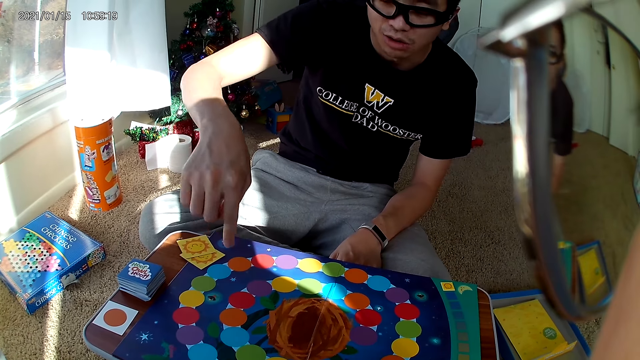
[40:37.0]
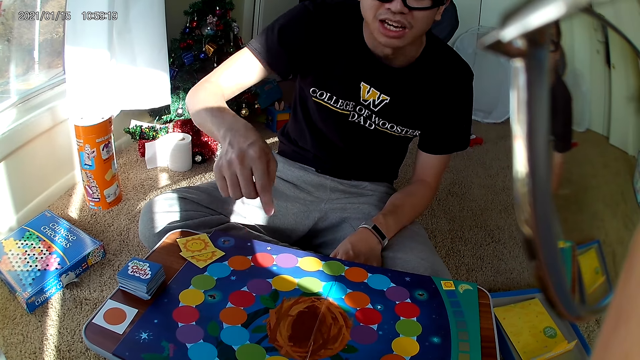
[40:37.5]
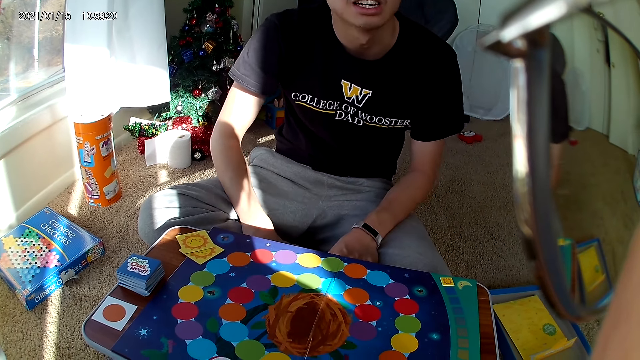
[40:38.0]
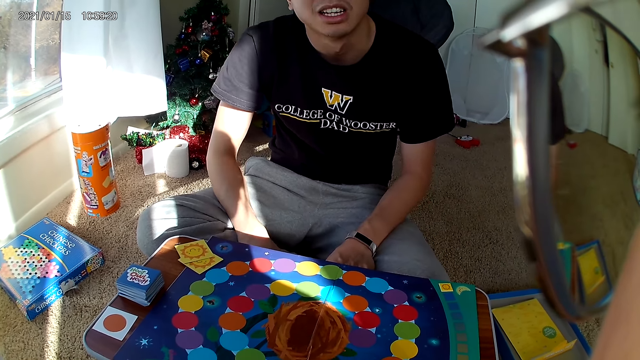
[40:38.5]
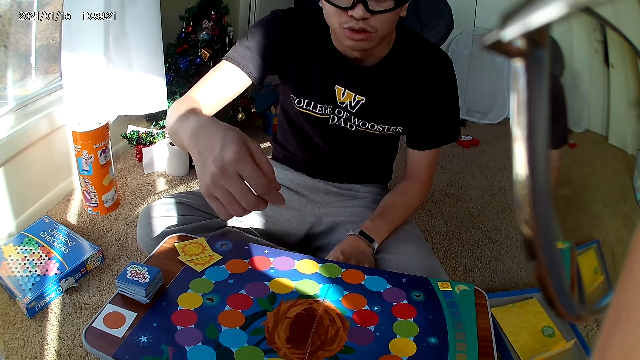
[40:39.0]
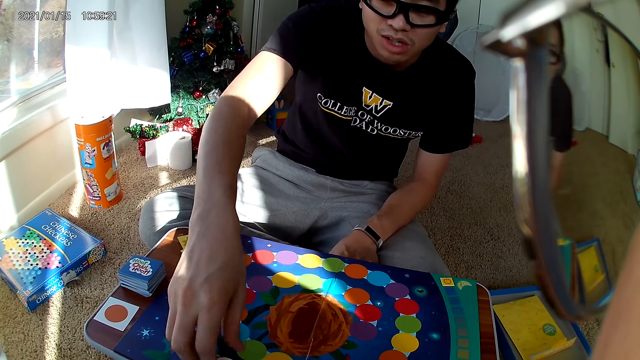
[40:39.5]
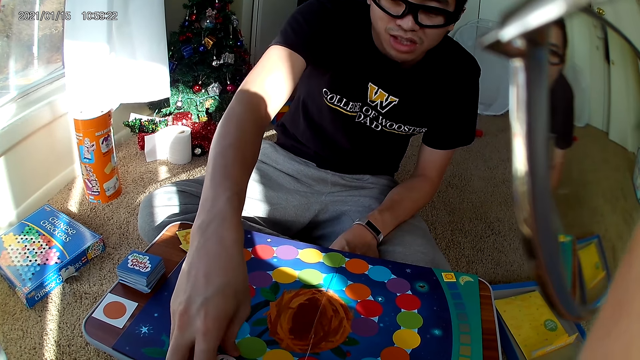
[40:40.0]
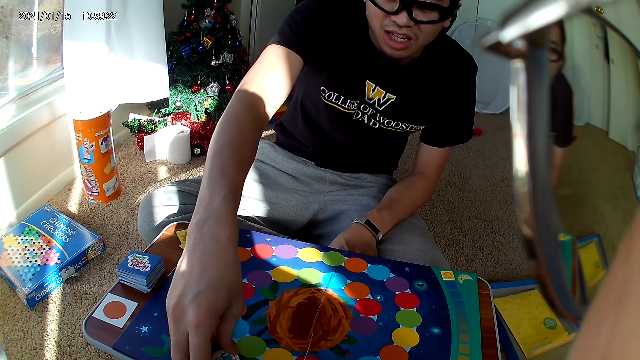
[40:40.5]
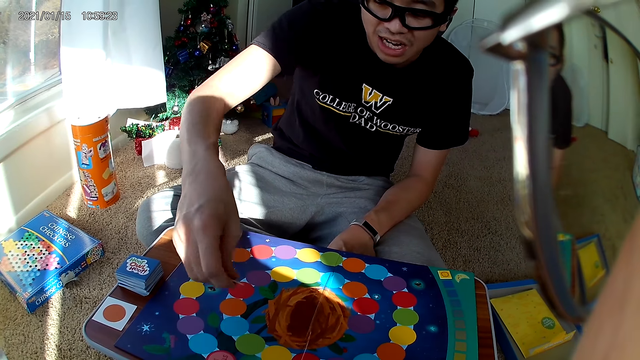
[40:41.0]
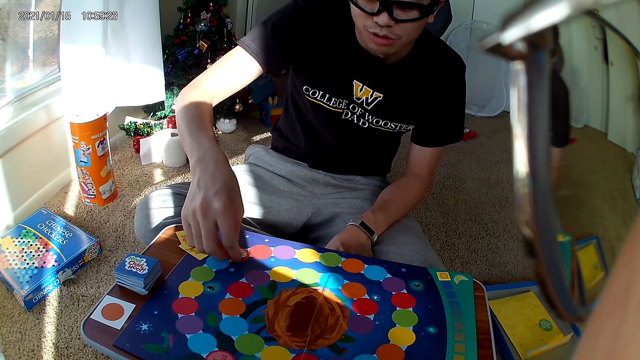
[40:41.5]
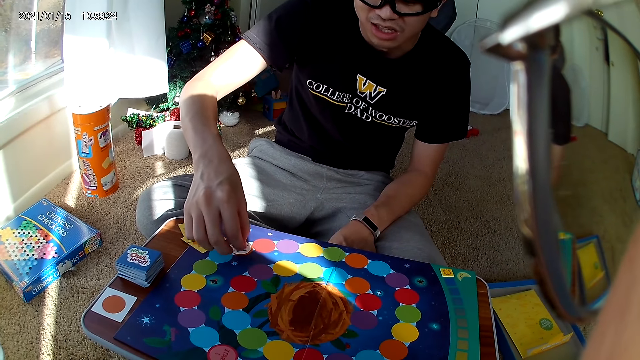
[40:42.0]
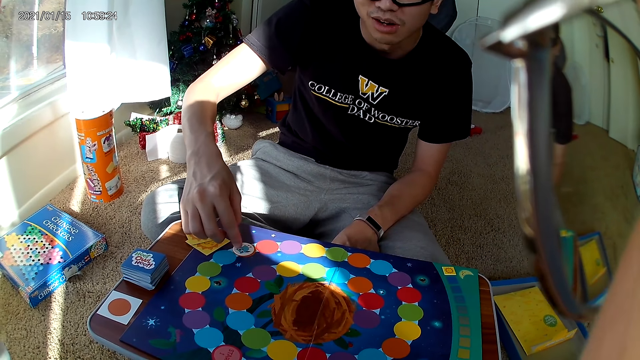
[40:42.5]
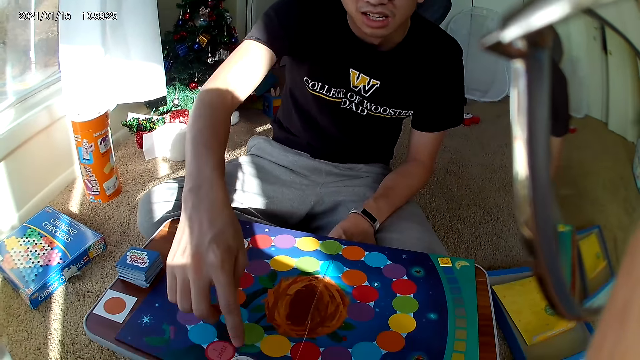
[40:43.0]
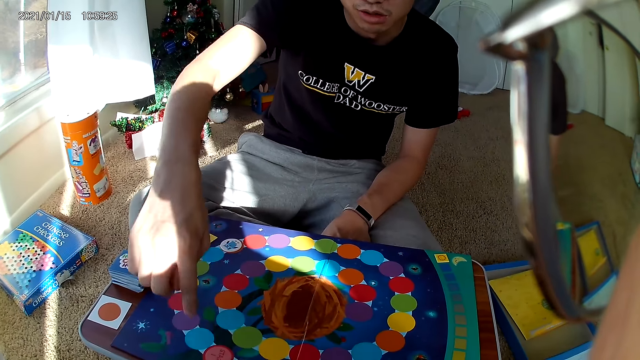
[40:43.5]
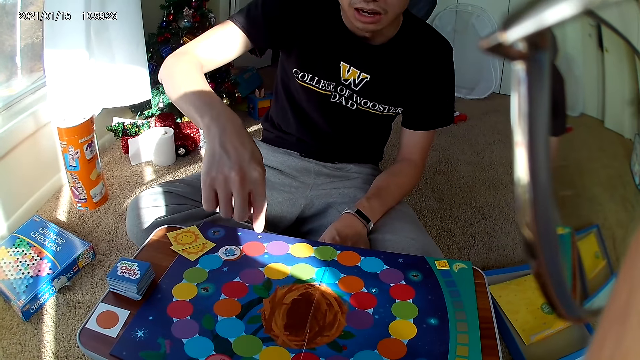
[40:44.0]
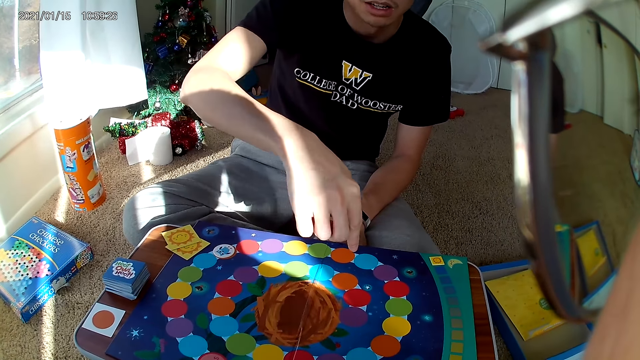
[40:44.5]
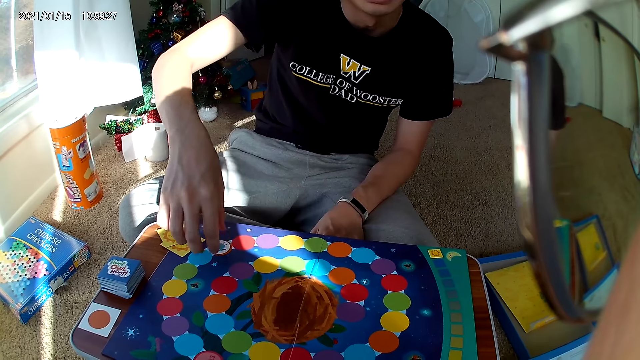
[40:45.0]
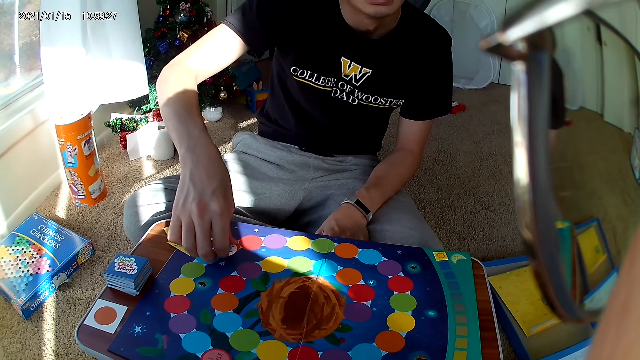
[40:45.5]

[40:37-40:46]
A man talks to the camera wearer. The man moves a card on the board with his right hand. The man picks up a card, puts the card down, and points at the board.

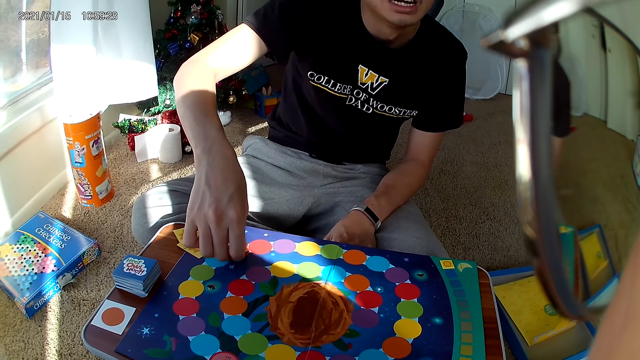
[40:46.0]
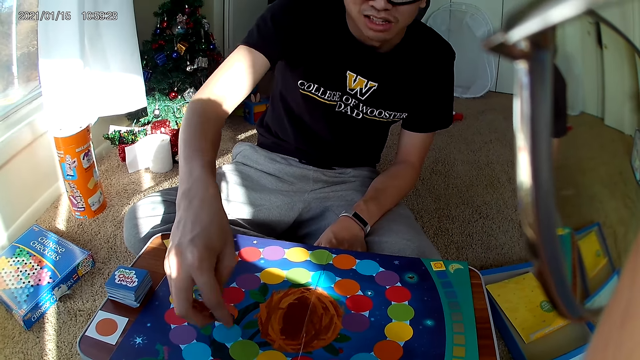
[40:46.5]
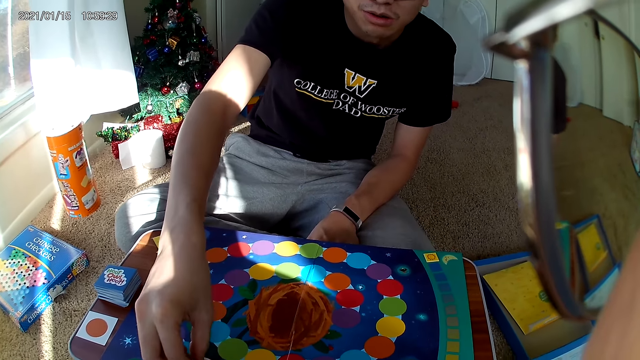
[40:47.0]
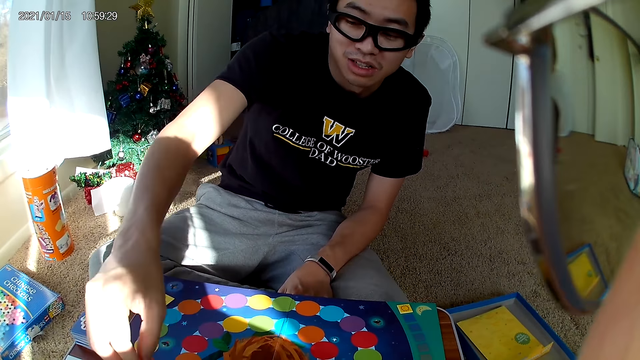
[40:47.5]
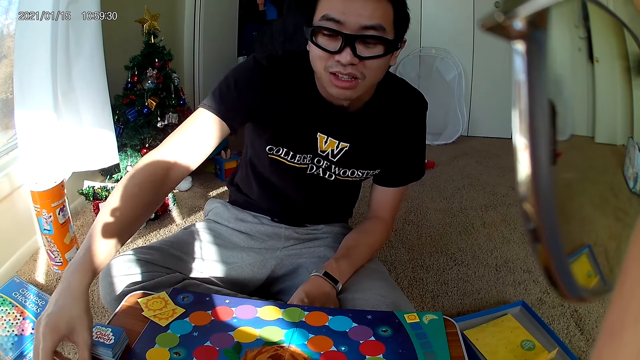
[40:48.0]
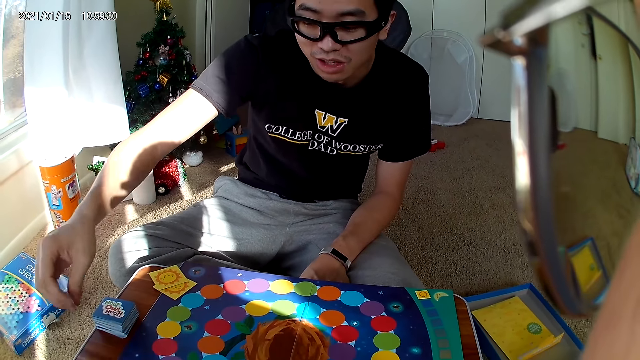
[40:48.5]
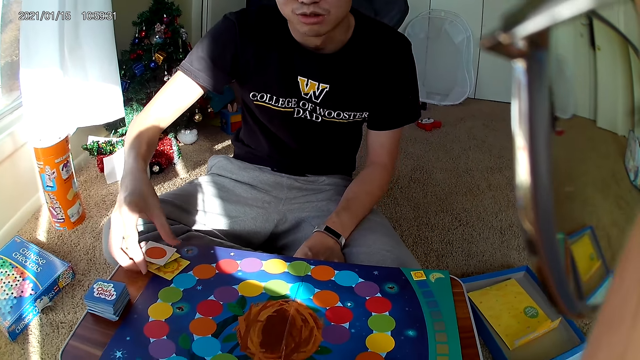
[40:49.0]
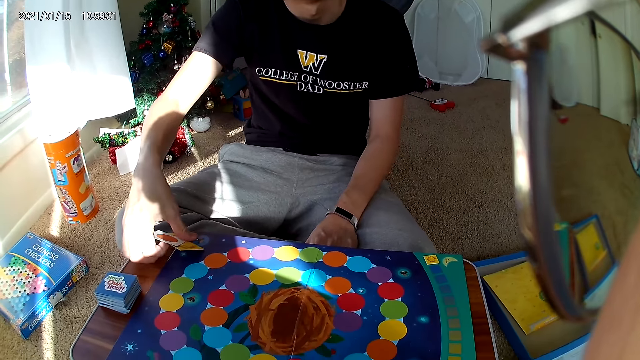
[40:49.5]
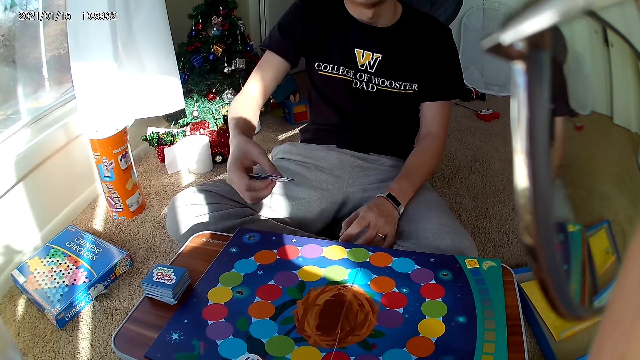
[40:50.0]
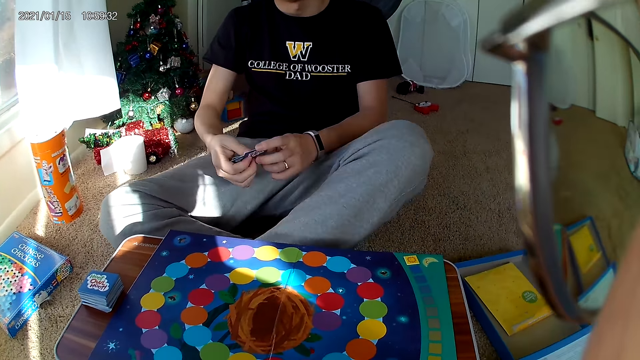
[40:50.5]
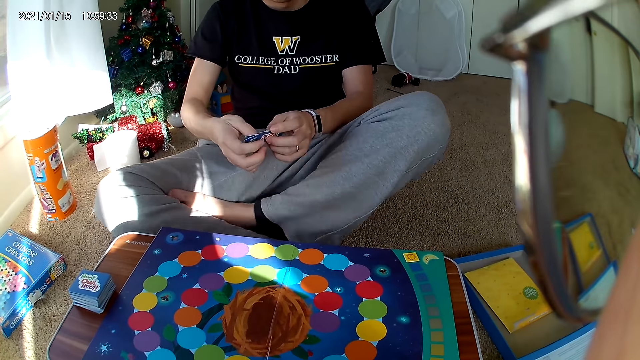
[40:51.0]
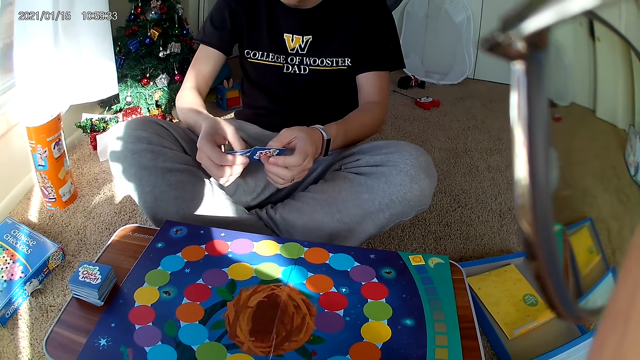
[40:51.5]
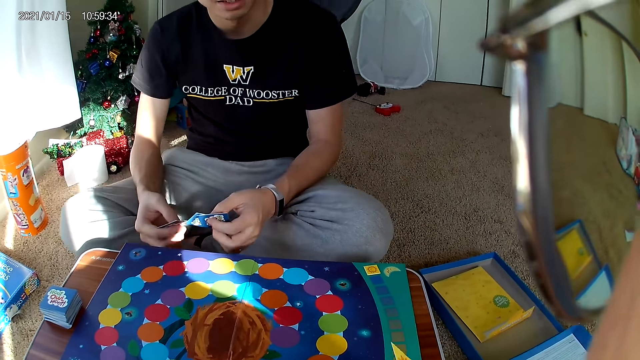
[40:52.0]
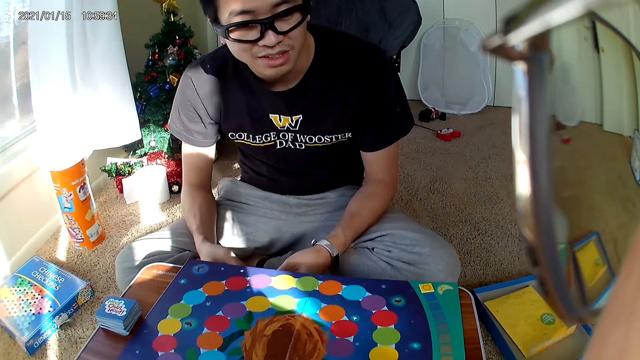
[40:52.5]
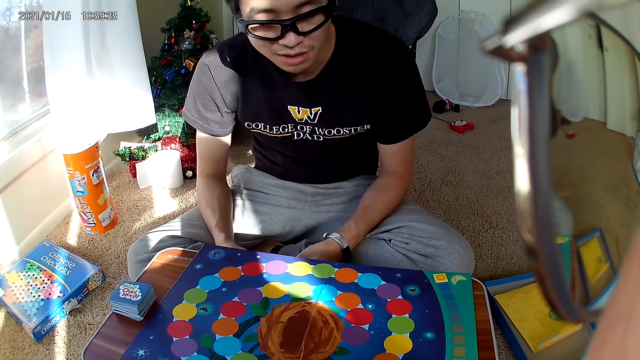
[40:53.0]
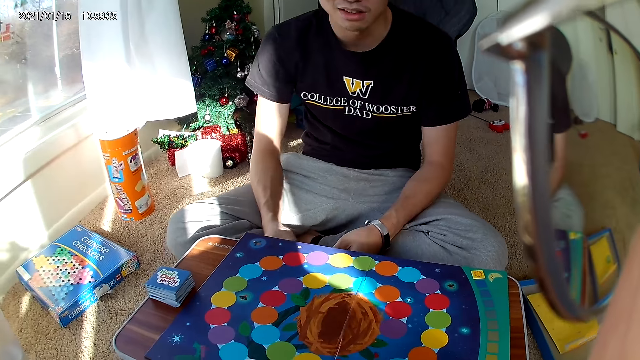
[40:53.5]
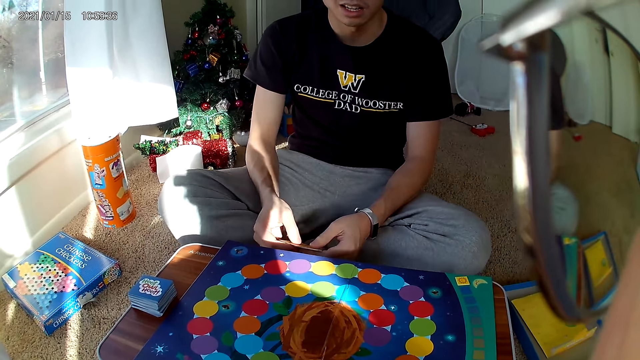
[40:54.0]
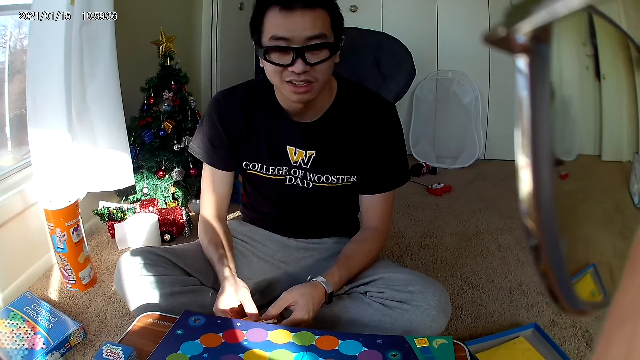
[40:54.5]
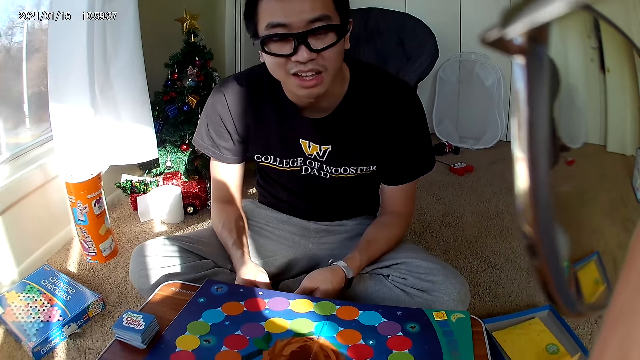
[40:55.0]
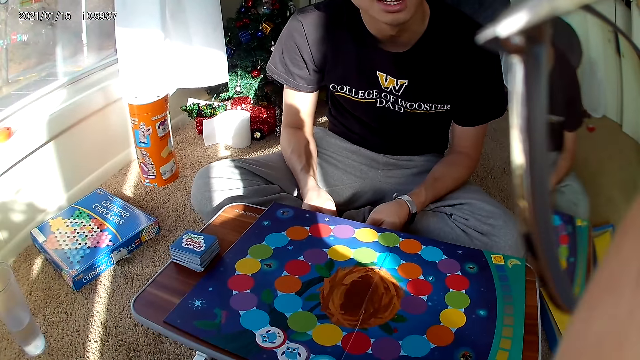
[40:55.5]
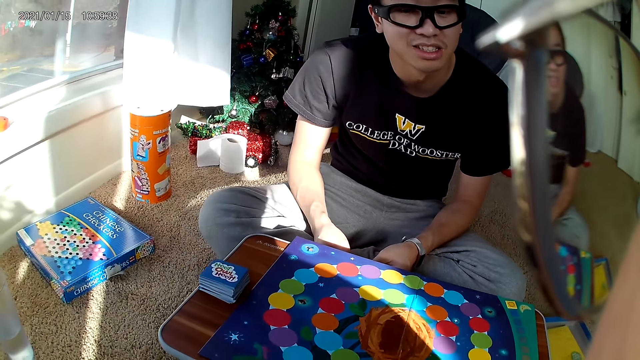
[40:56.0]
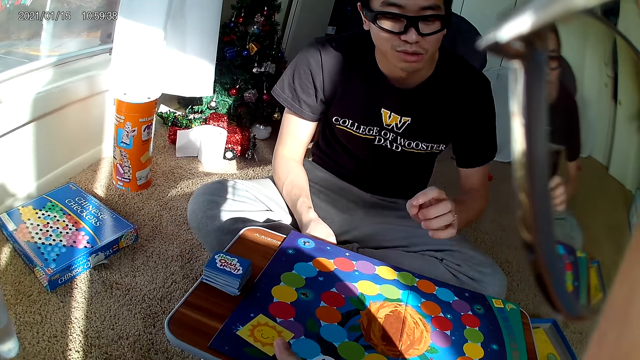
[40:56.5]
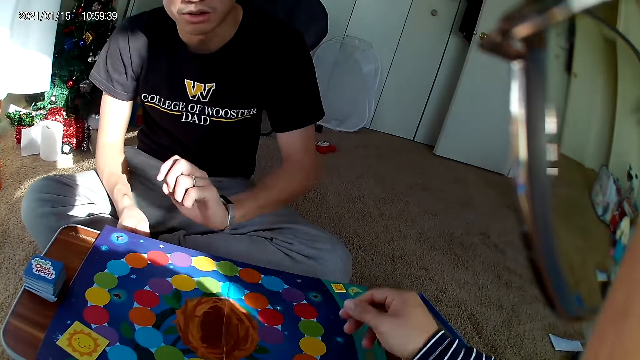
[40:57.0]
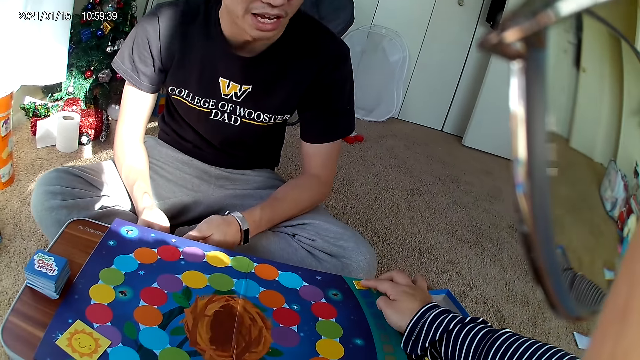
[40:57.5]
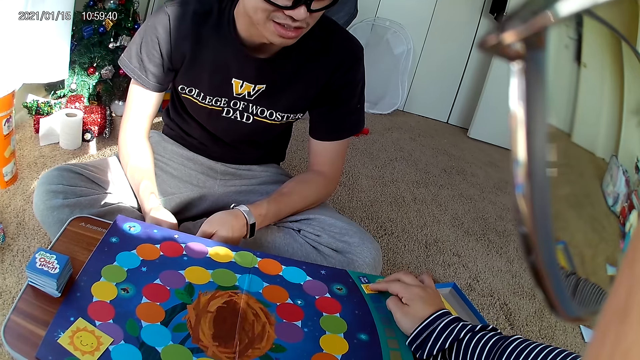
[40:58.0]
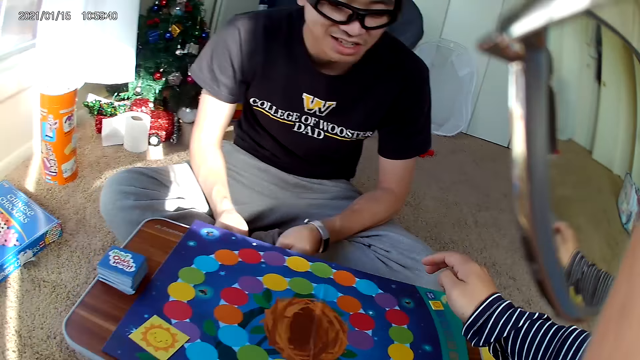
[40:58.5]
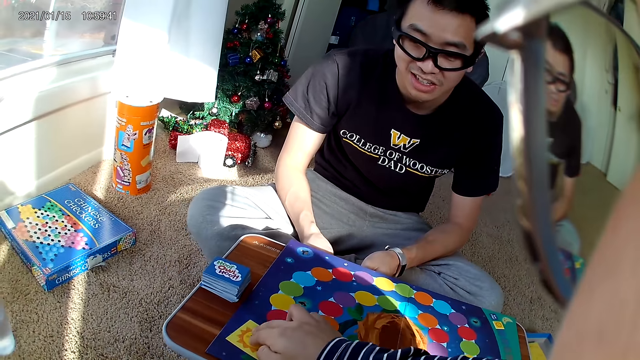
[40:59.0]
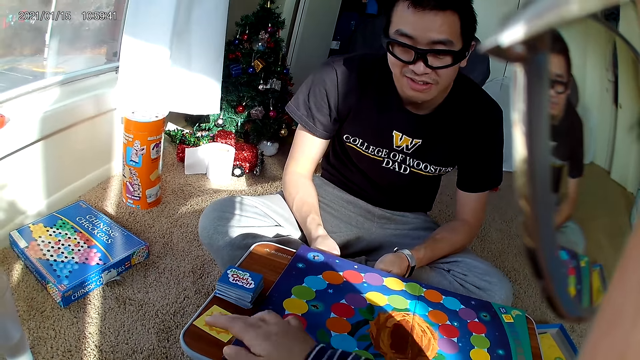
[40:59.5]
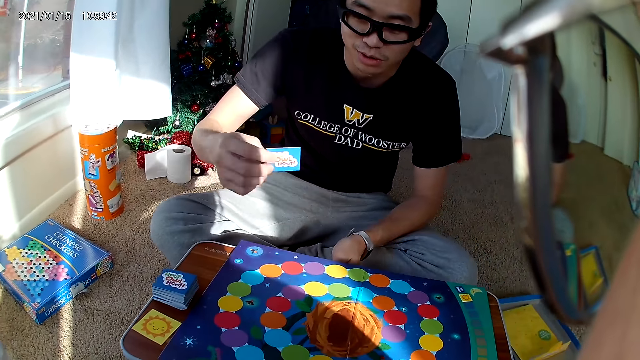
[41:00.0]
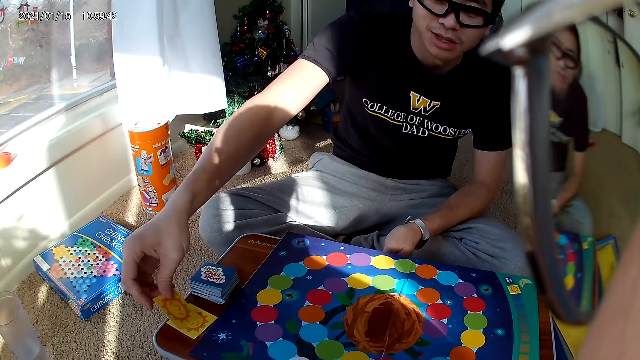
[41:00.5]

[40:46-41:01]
A man picks up a card. The man moves the card back to its original position on the cardboard. The man puts the card down. The man picks up a card. The man moves the card on the wooden board to a spot on the cardboard. The man puts the card down. The man takes all the cards on the cardboard and holds the cards with both hands. The camera wearer drops the card on the cardboard. She moves a card on the cardboard with her right index finger. She moves the card on the cardboard to the wooden board.
